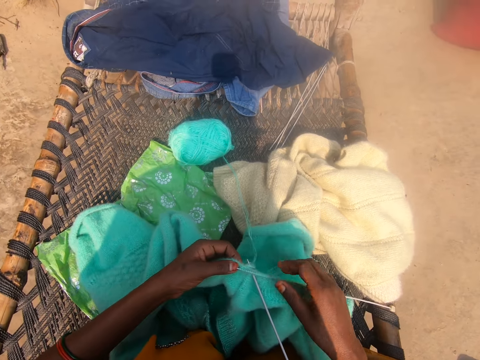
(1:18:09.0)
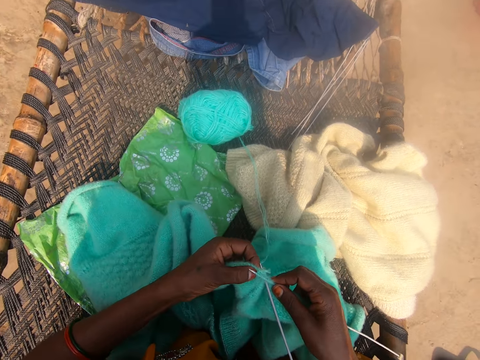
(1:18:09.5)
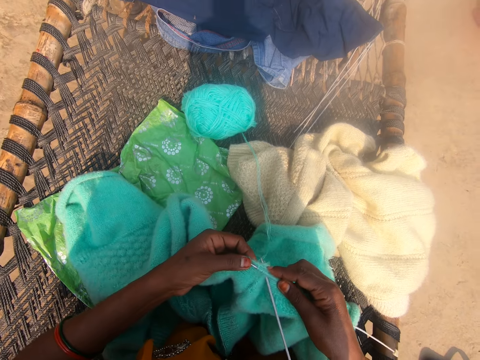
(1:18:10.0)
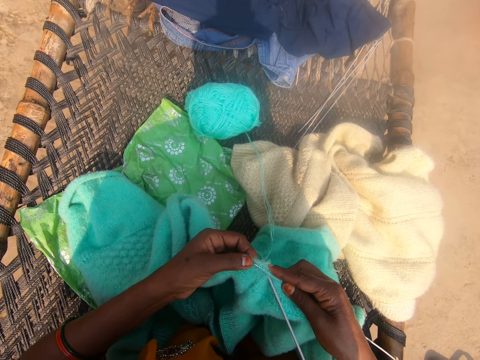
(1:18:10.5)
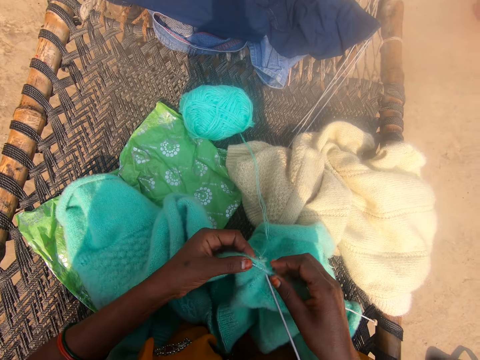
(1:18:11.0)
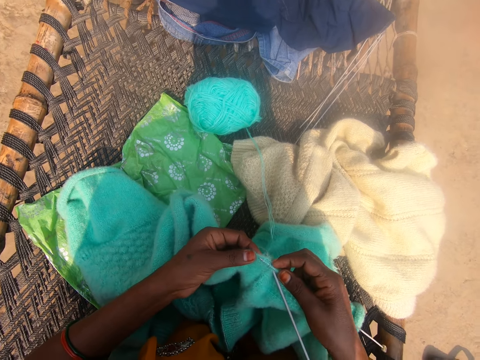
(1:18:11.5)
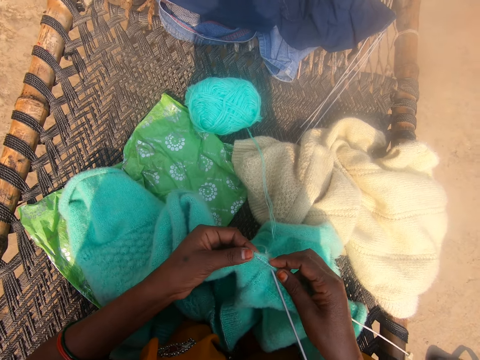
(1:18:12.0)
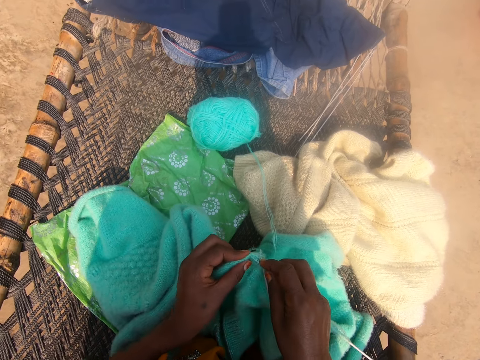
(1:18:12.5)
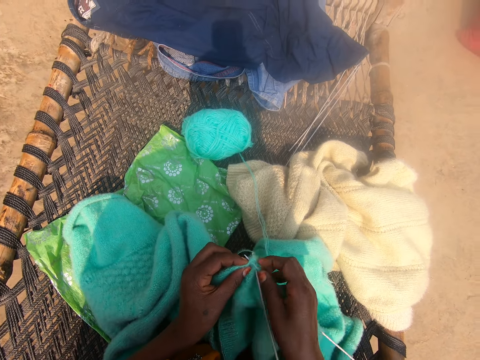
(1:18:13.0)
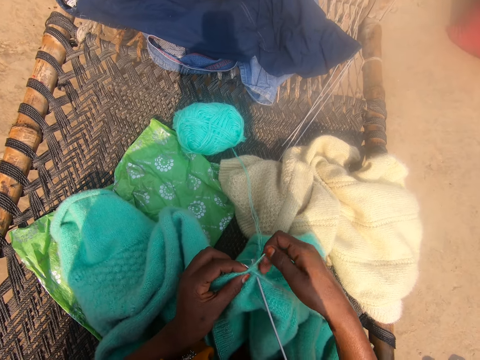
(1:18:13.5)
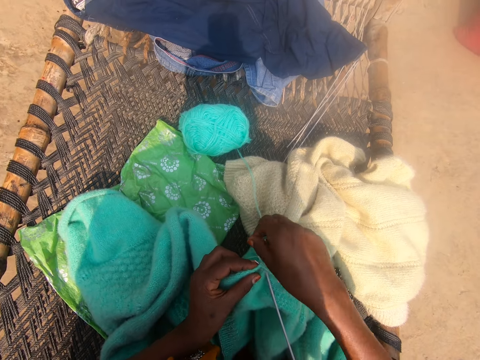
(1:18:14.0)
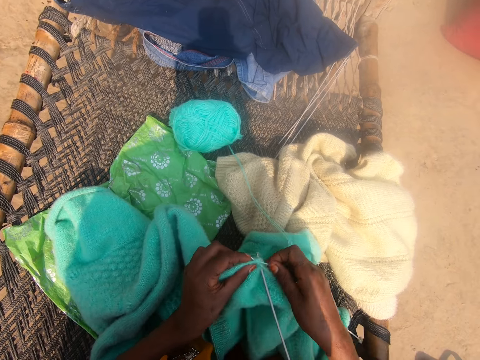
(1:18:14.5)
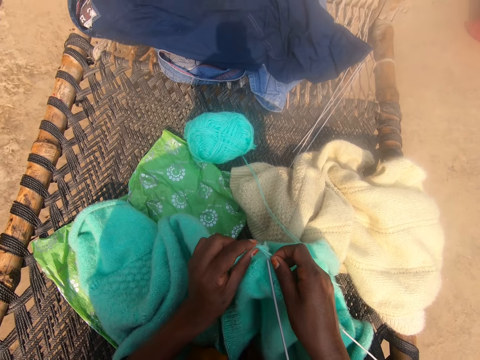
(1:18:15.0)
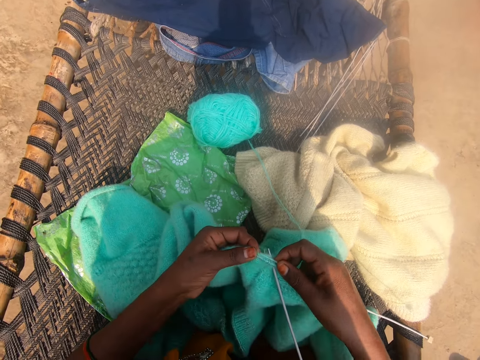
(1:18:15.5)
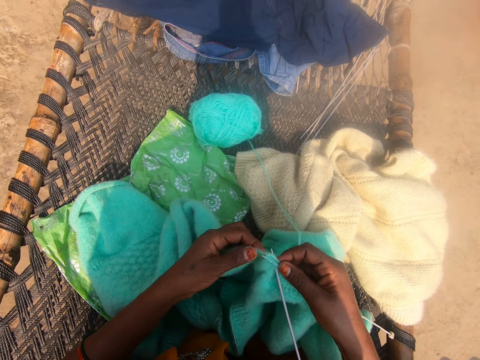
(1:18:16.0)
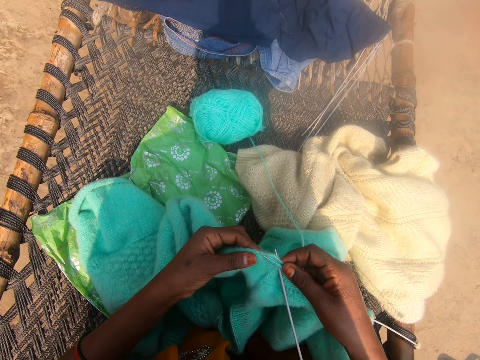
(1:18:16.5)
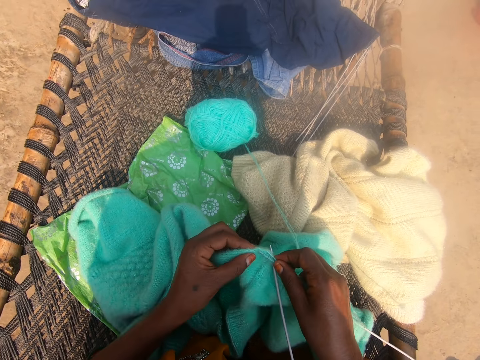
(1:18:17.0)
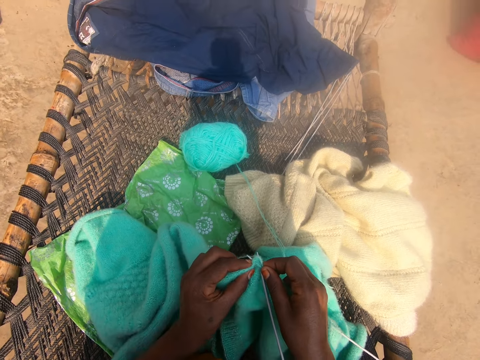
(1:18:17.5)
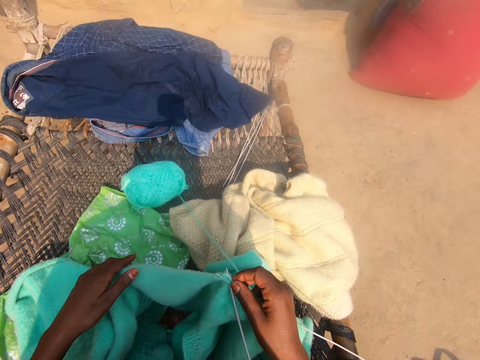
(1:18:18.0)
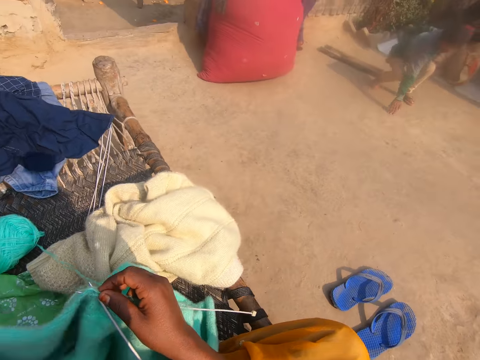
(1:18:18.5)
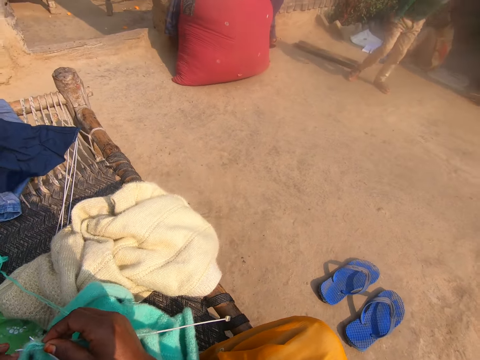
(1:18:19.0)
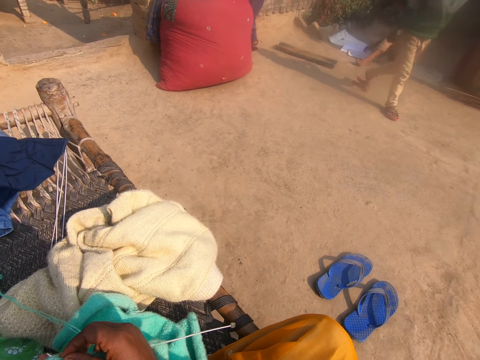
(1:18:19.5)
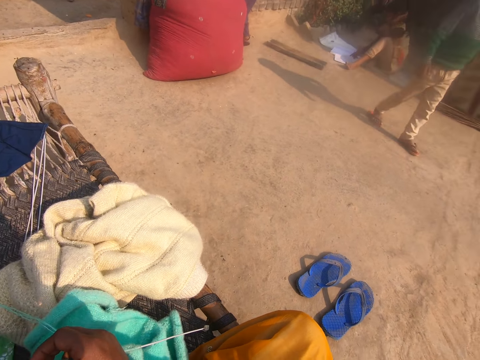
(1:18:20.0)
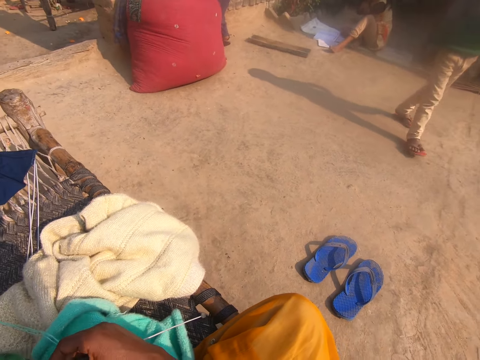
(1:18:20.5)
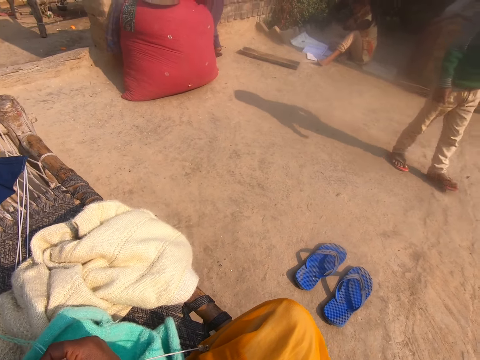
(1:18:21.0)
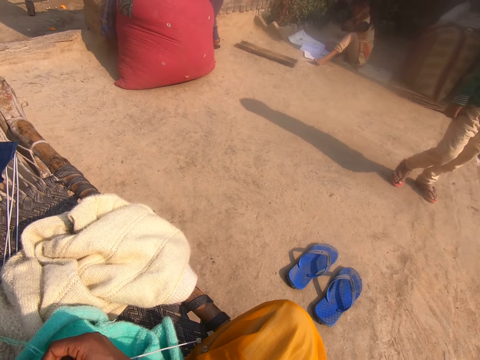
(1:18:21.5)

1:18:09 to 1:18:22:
The camera wearer knits the cloth or fabric with the knitting needle in her hands. She touches a string. She weaves the fabric. She lifts the fabric. A boy stands across the camera wearer. The camera wearer moves her head. She talks to the boy. The boy walks towards the camera wearer.

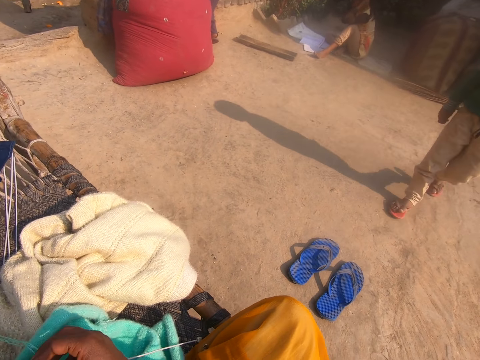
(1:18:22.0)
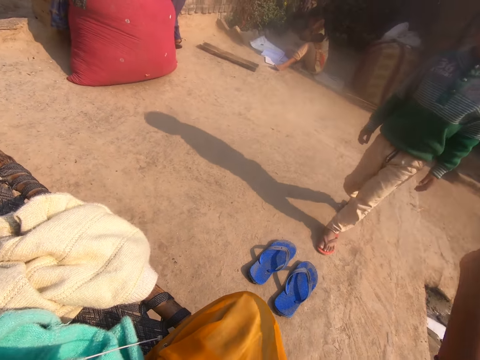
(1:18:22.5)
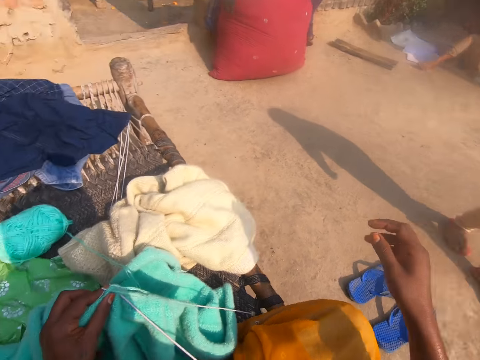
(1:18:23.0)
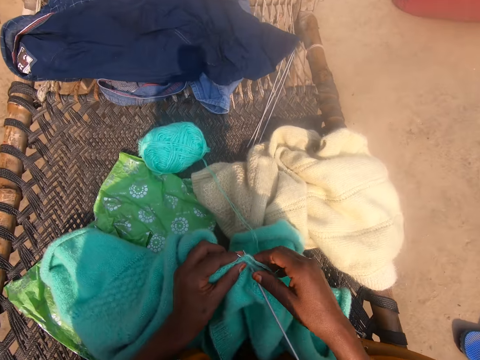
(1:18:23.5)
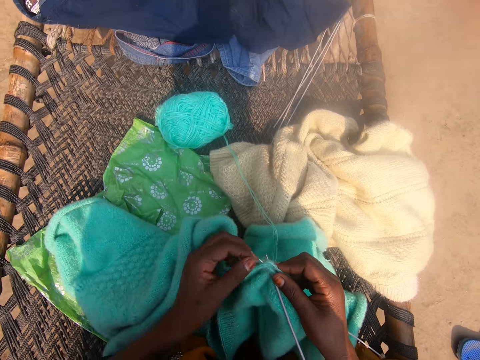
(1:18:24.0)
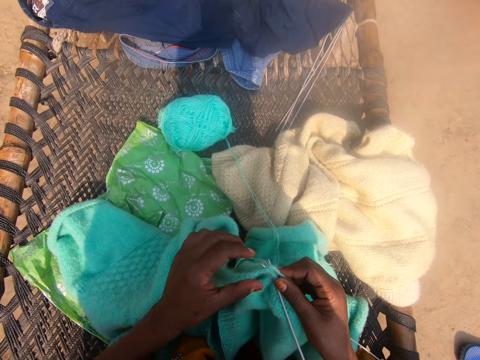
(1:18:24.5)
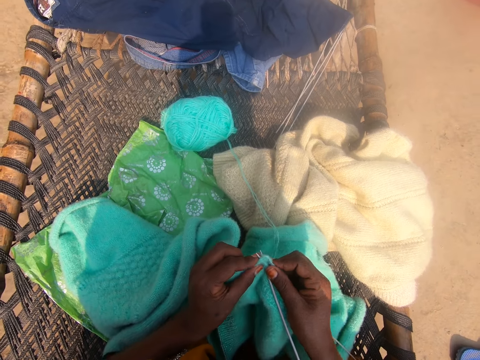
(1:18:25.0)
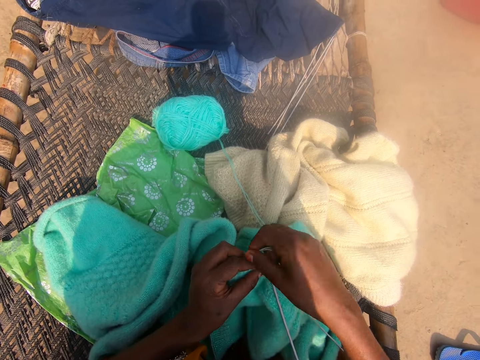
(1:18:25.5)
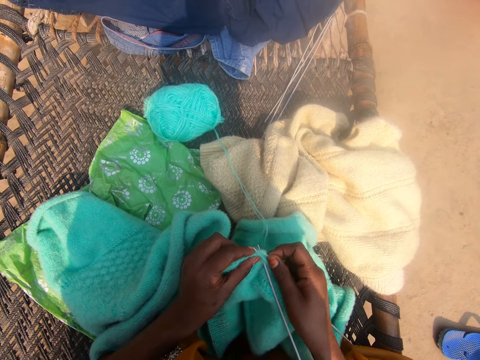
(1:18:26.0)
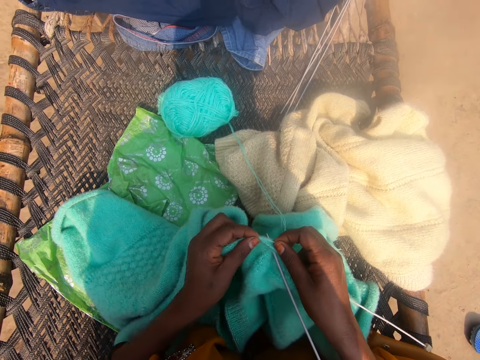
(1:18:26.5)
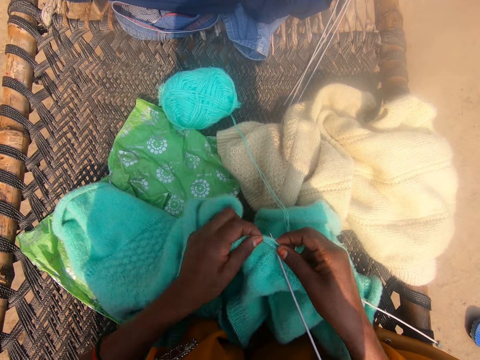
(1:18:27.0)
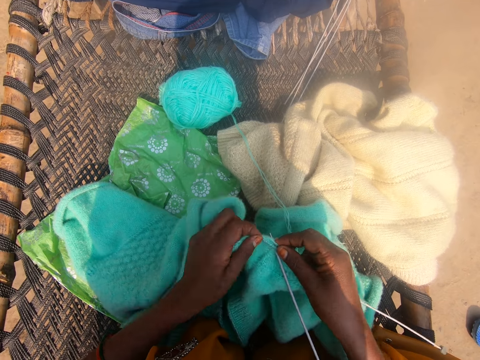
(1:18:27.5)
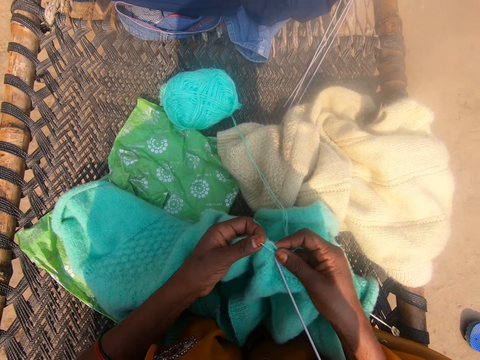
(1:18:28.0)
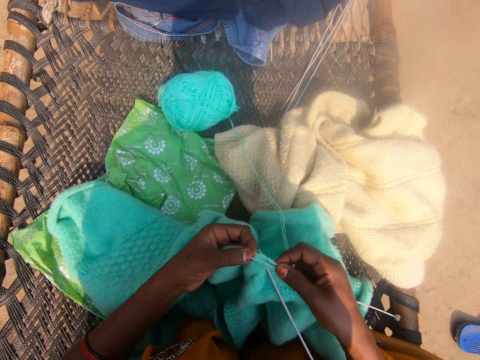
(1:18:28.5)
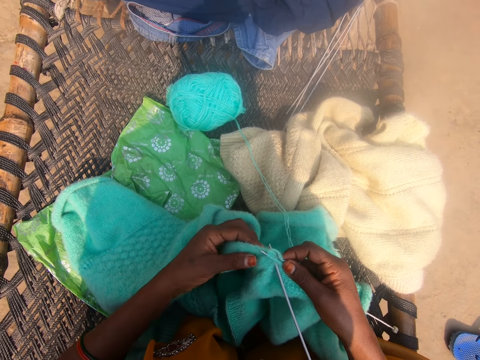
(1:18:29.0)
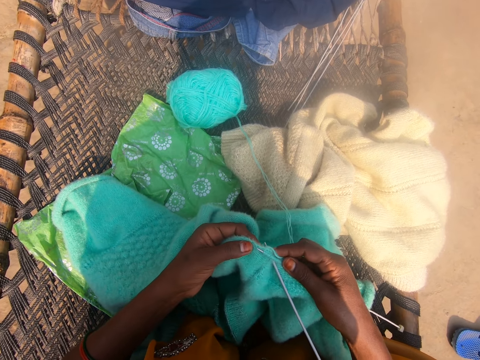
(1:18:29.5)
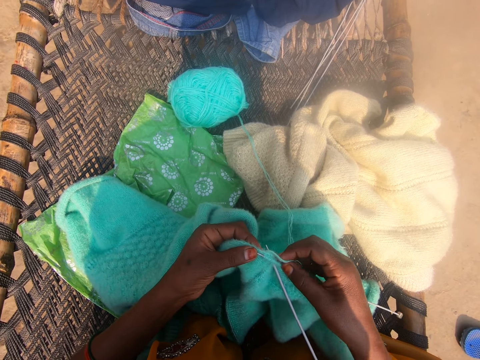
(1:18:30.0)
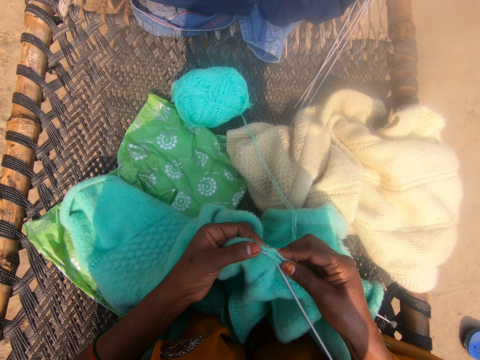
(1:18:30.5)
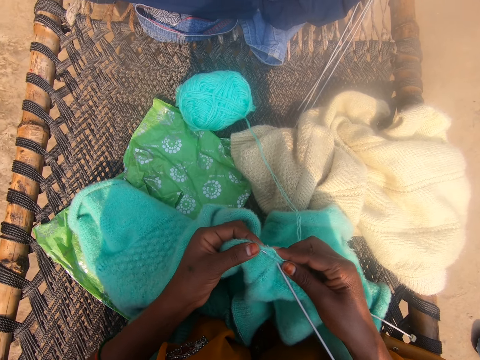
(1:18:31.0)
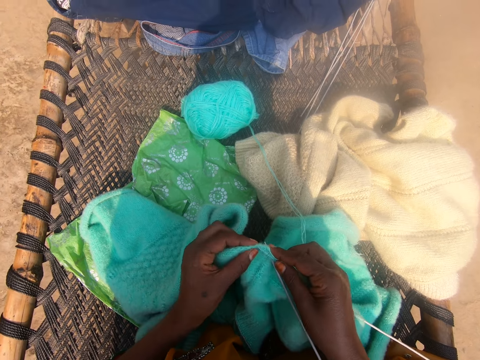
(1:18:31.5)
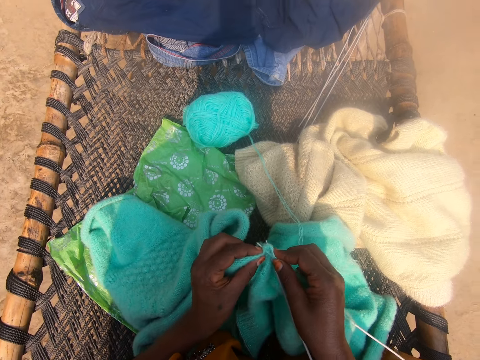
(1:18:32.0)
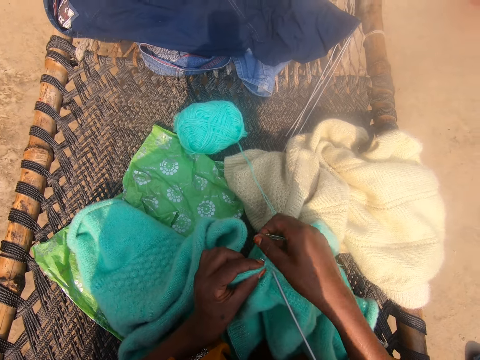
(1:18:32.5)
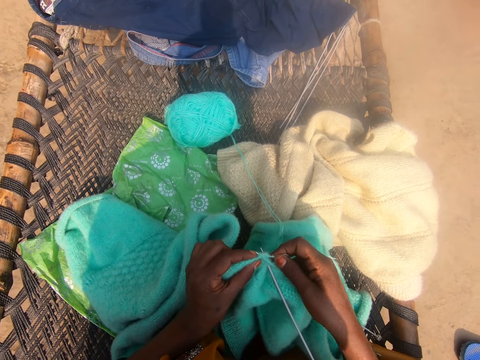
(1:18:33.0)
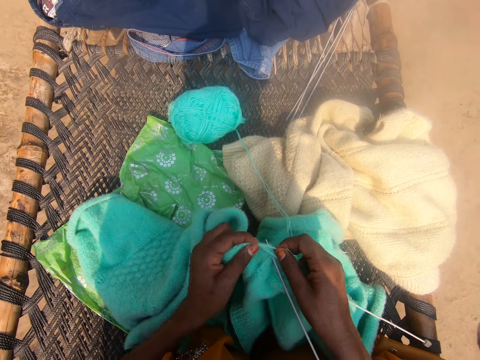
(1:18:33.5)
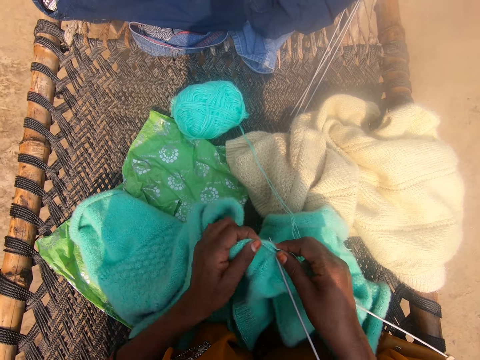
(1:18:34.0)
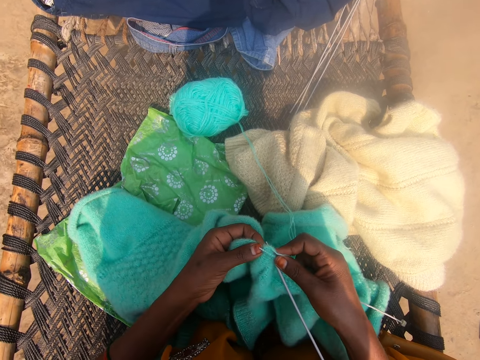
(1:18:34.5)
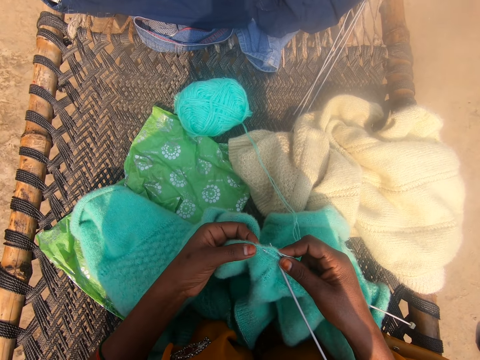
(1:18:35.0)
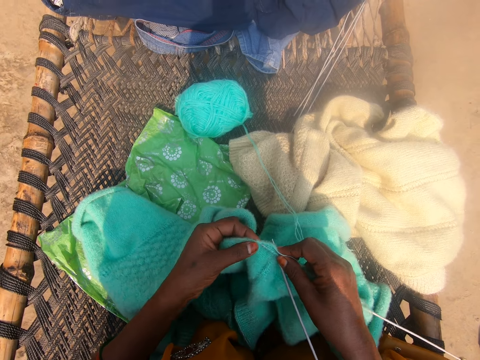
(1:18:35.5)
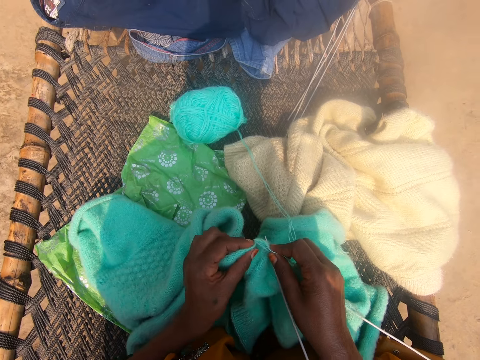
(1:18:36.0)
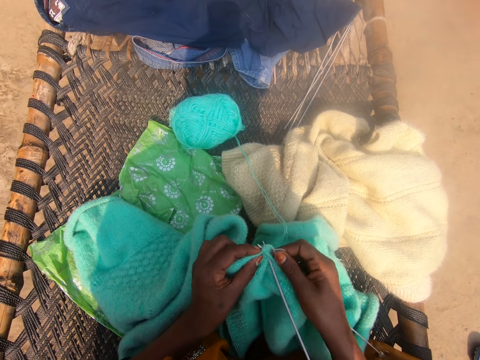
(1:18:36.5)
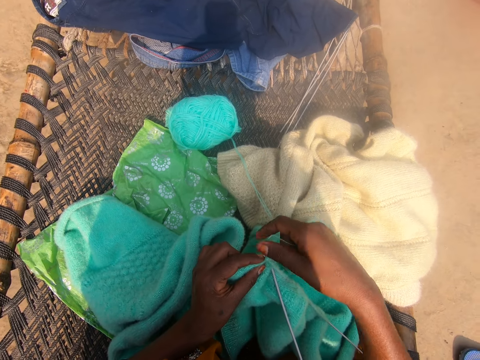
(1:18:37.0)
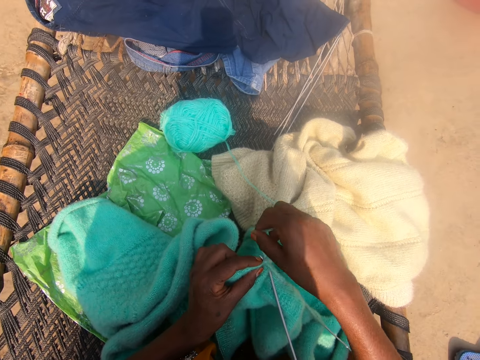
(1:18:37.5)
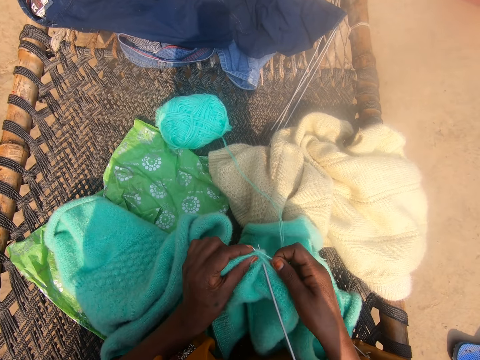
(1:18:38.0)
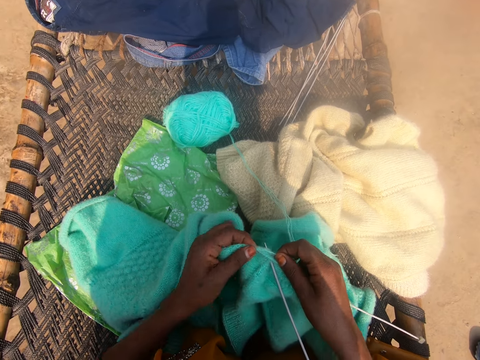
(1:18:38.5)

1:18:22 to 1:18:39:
The camera wearer points towards the boy with her right hand. She moves her hand. She lowers her right hand. She touches a cloth. She touches a string. She knits the cloth or fabric with the knitting needle in her hands. She touches the string. She weaves the fabric.
